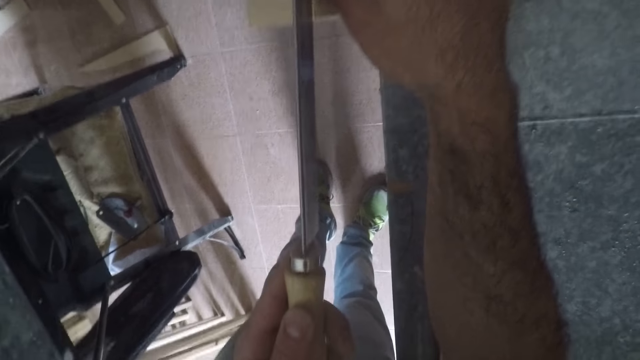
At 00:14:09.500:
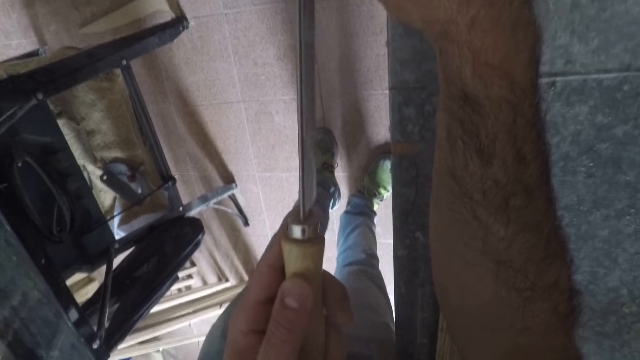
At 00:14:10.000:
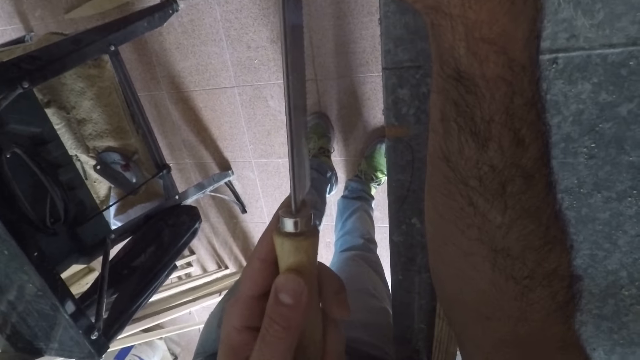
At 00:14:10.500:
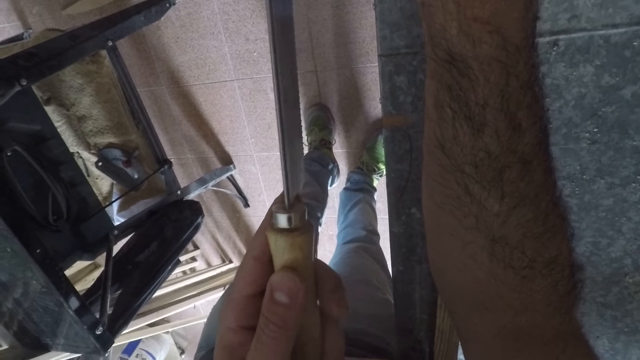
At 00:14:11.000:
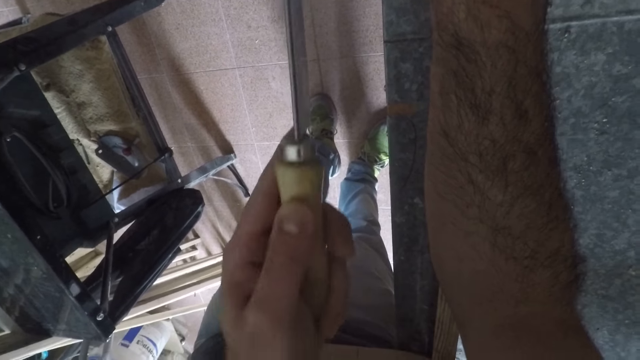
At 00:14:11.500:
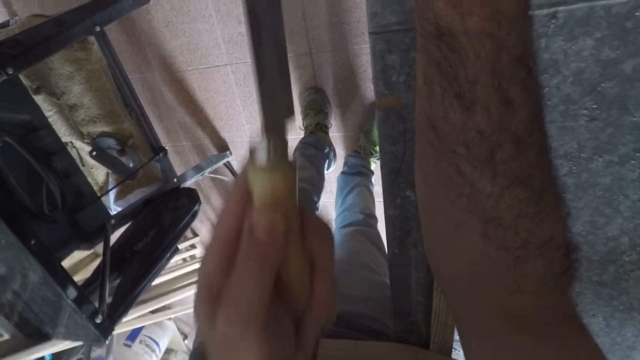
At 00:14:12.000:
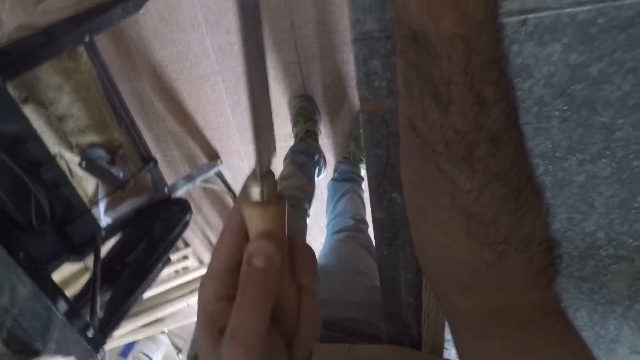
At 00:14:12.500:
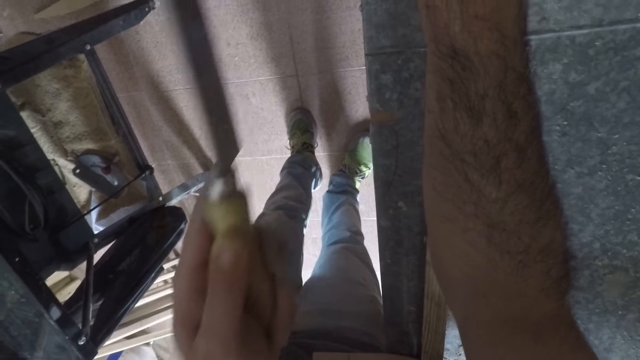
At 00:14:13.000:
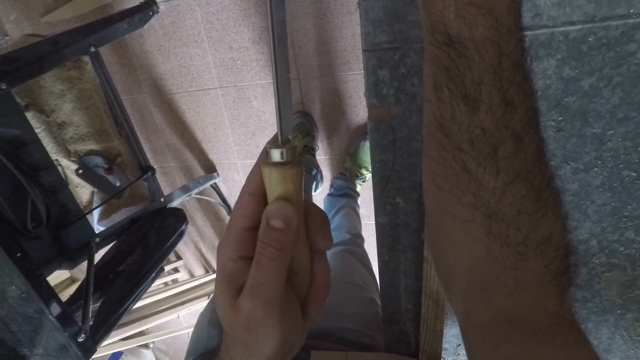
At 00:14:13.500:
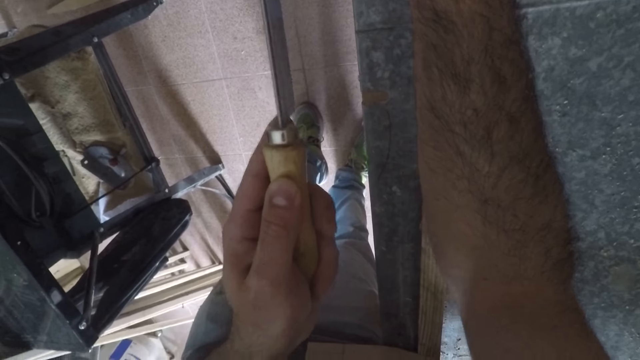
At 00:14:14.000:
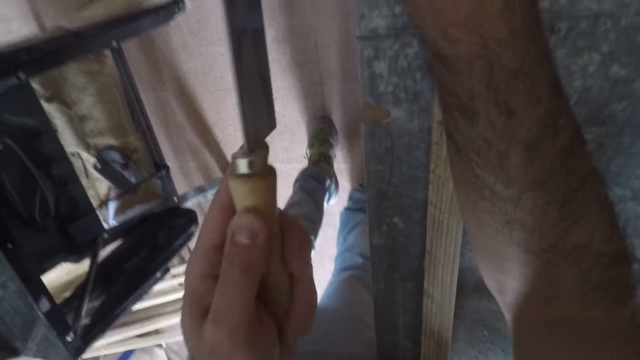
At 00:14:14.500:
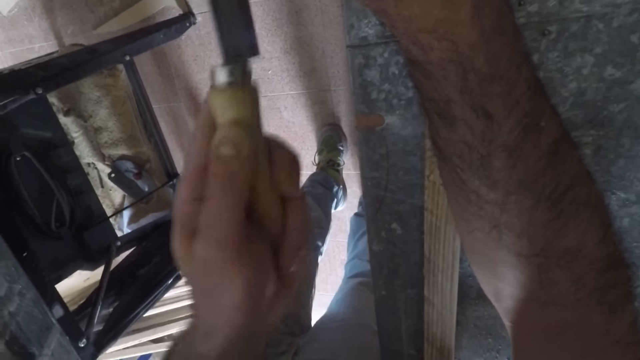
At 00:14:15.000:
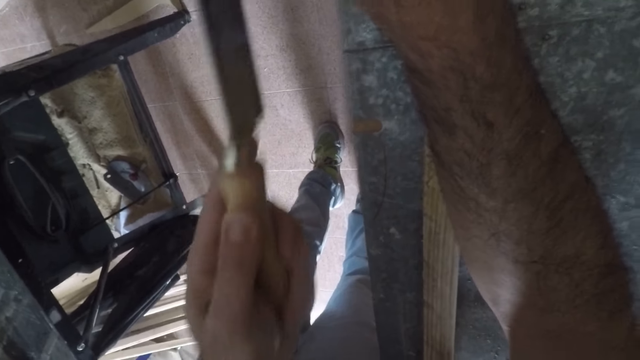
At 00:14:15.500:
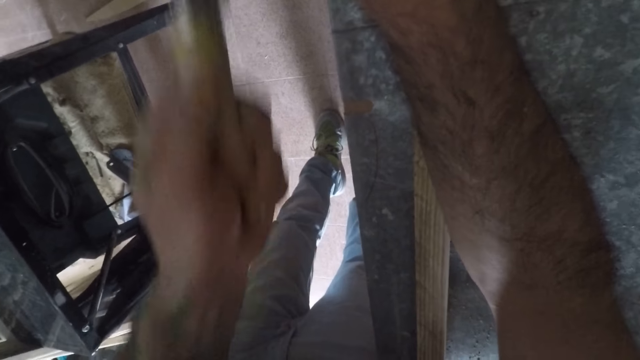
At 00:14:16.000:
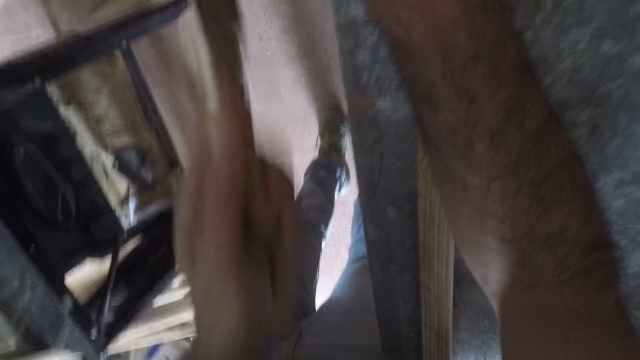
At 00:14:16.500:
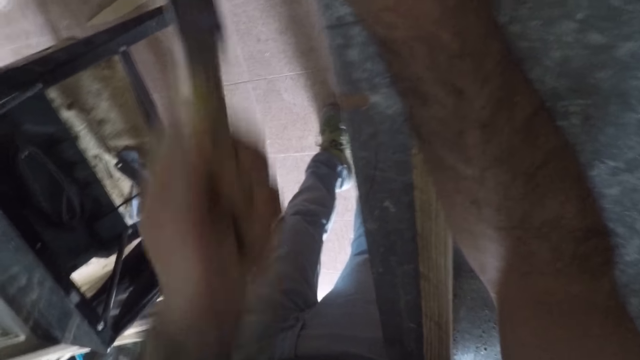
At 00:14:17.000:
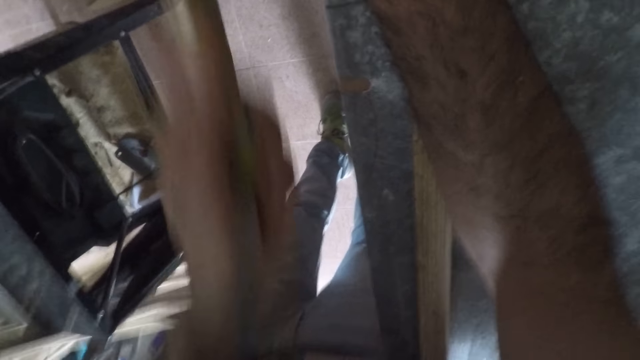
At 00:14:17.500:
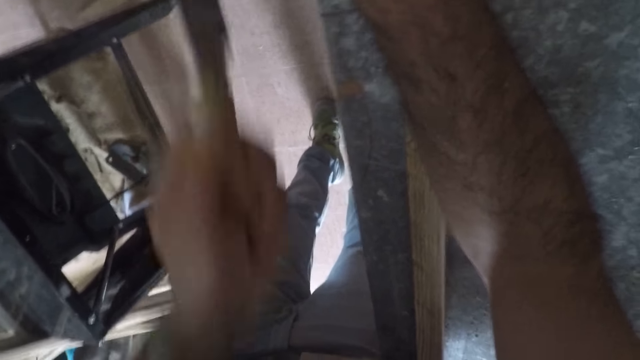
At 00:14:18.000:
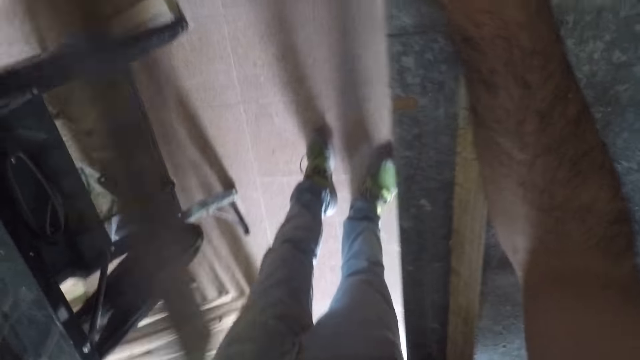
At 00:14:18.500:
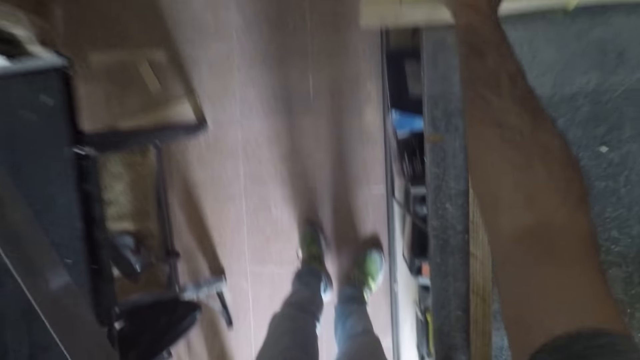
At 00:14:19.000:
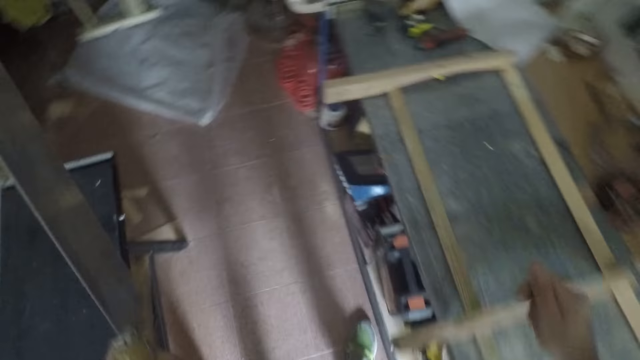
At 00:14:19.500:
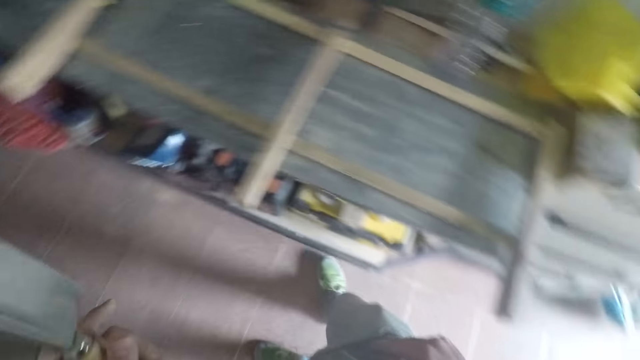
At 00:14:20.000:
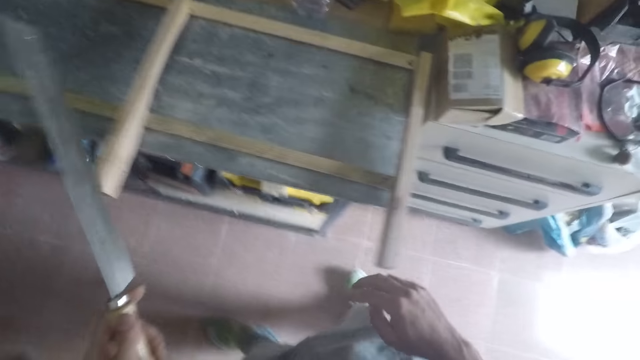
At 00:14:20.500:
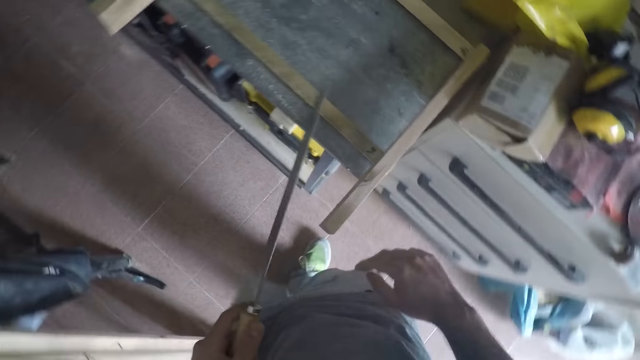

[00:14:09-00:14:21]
The camera wearer saws the lumber. They remove the hand saw from the furniture.

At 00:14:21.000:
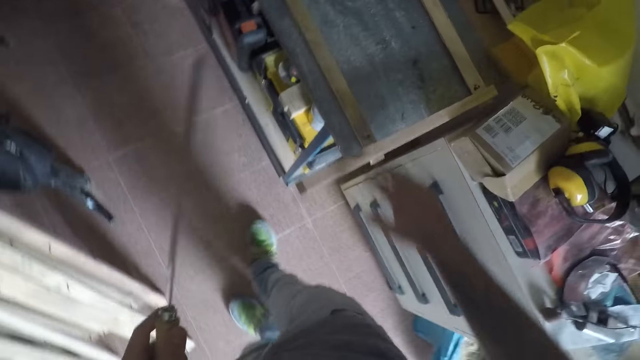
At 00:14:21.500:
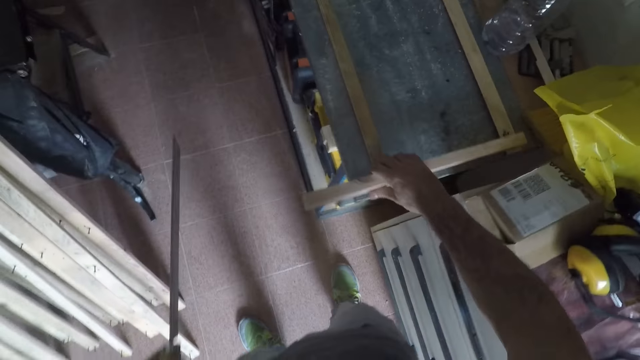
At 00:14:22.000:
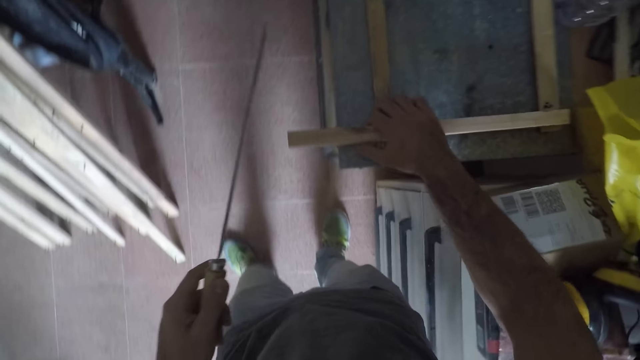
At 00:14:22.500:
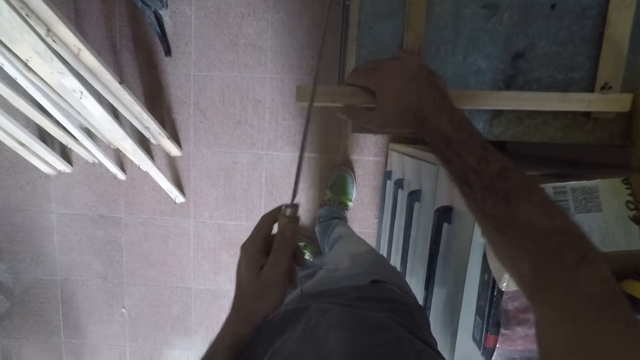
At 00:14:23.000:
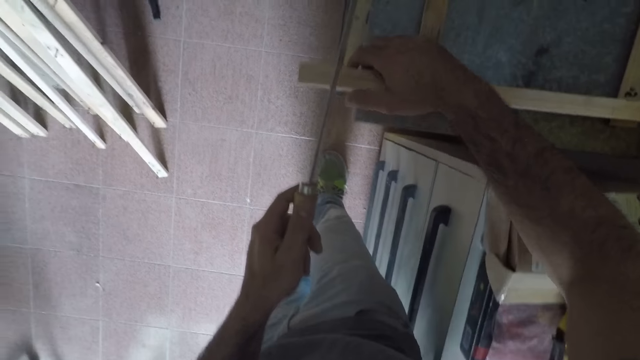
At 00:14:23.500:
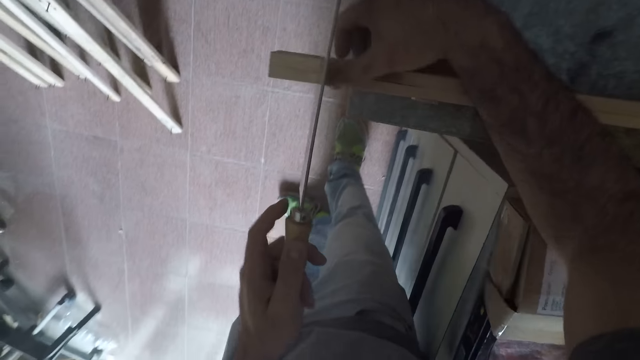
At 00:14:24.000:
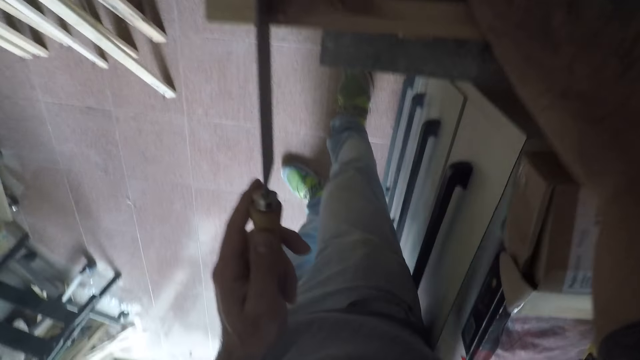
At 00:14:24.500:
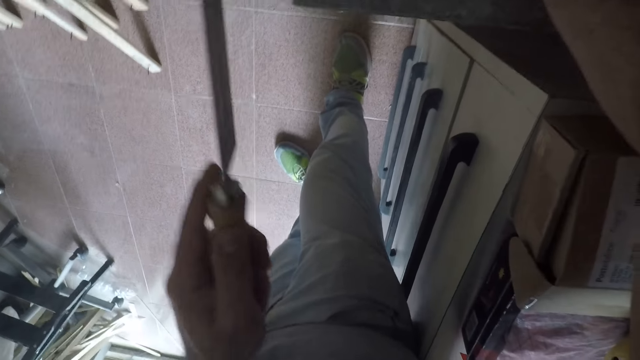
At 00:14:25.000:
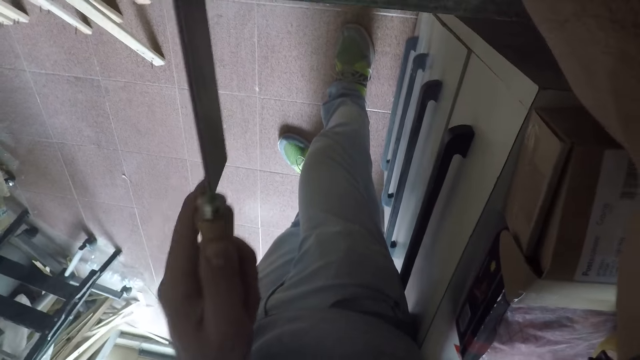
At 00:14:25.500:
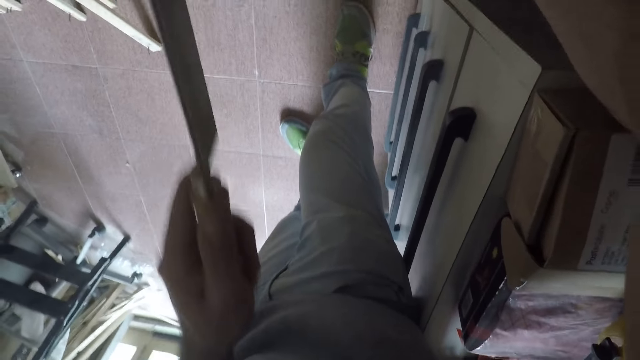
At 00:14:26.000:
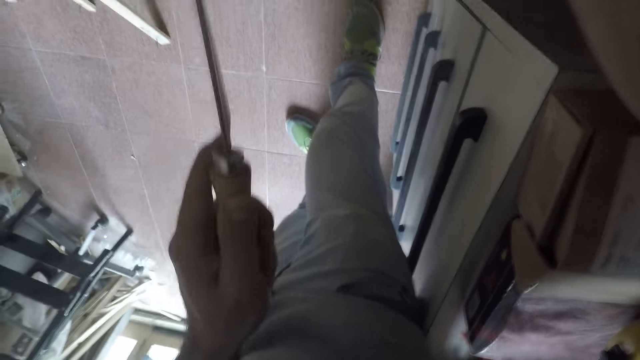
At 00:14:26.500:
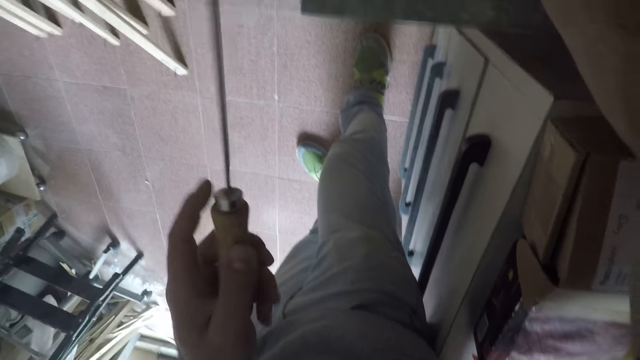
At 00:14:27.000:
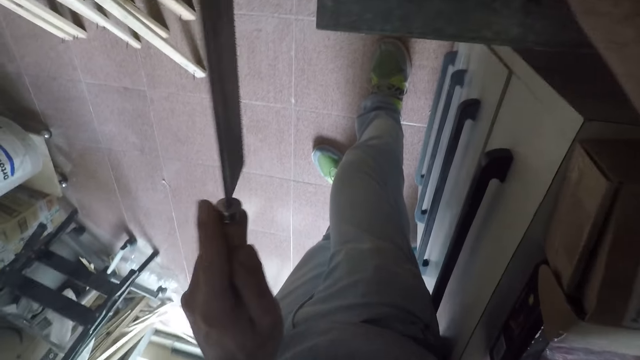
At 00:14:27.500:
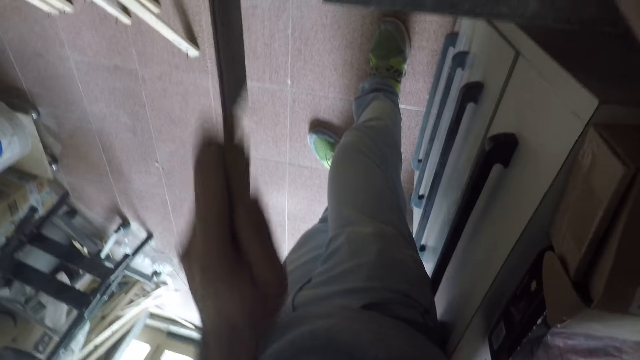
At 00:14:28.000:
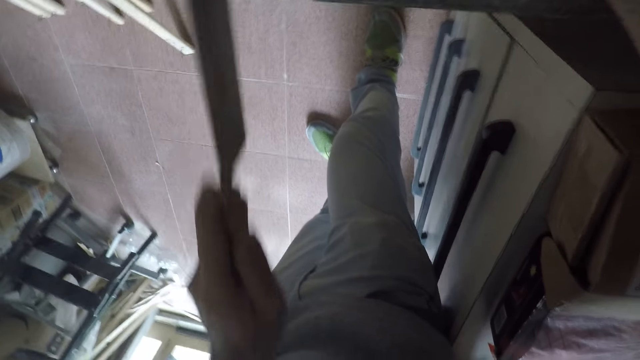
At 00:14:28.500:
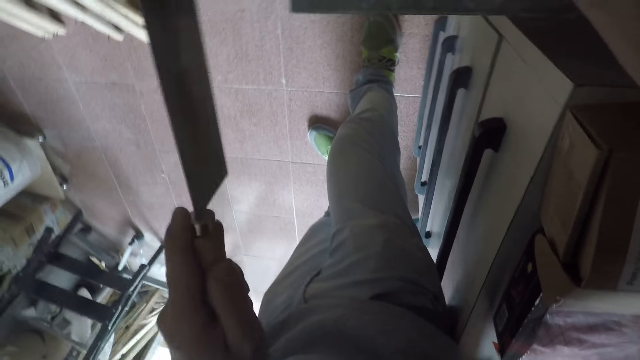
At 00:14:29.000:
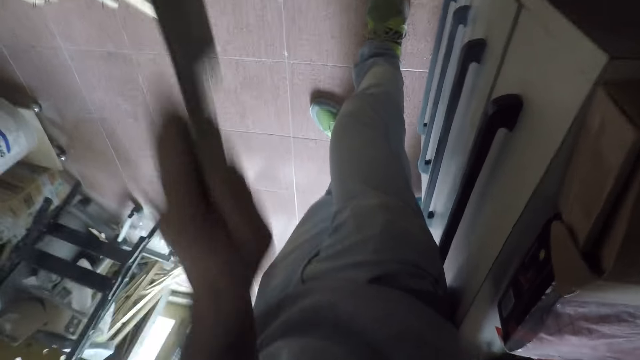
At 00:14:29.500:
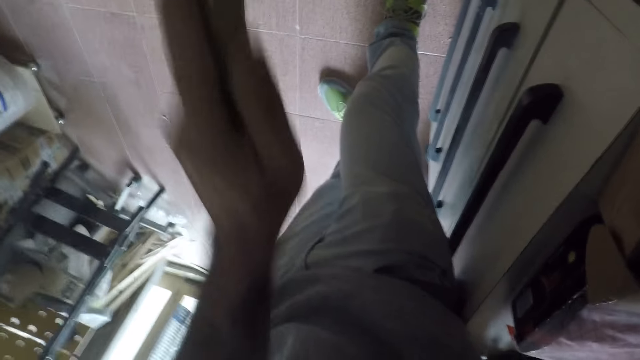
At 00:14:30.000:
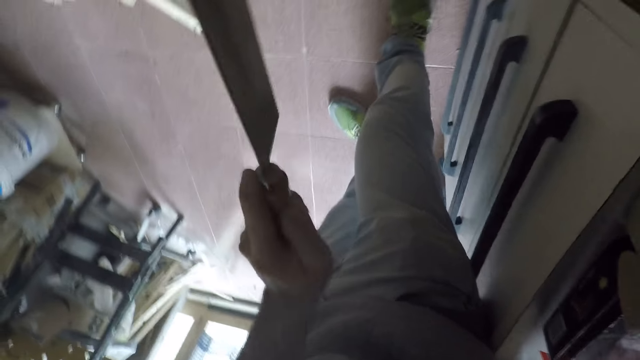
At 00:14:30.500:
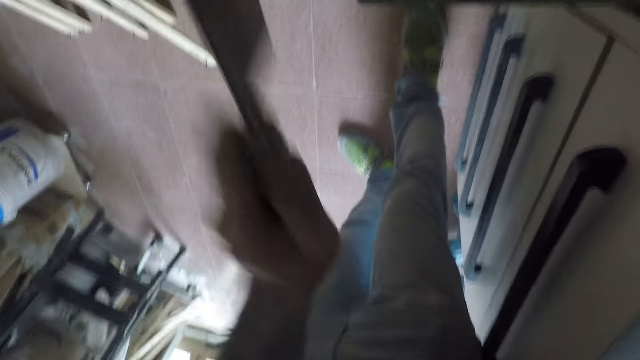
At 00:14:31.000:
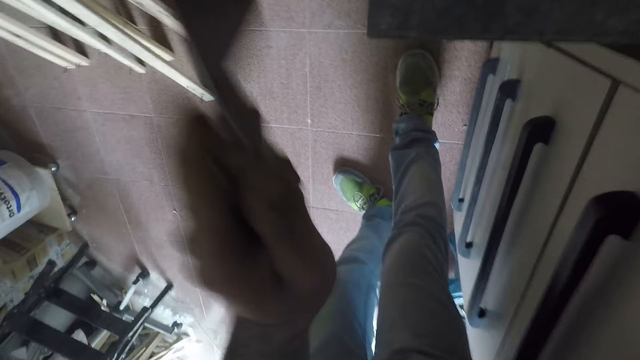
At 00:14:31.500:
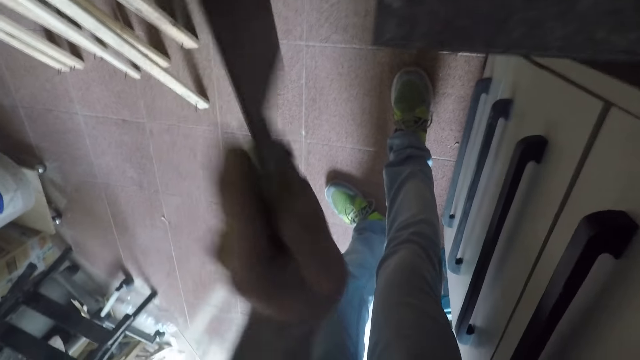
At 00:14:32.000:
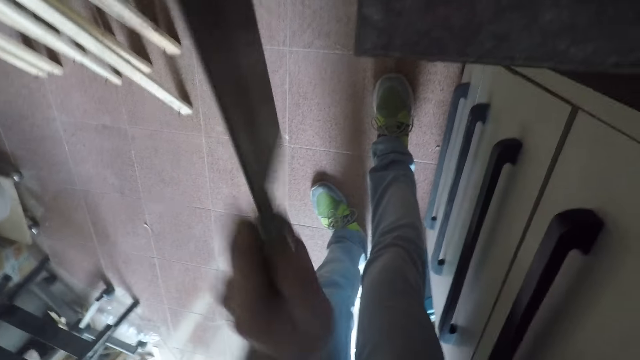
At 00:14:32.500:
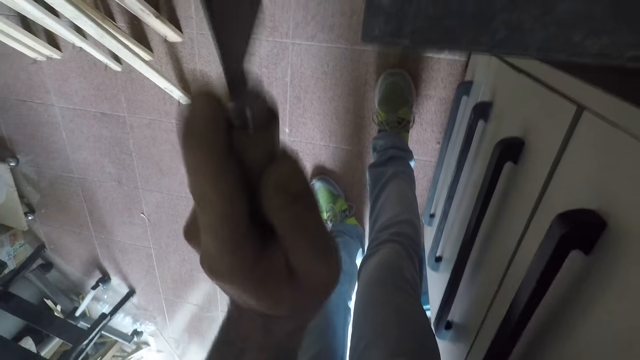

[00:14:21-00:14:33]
The camera wearer holds the furniture with his right hand. He places the hand saw on the furniture. He cuts the furniture with the hand saw.
